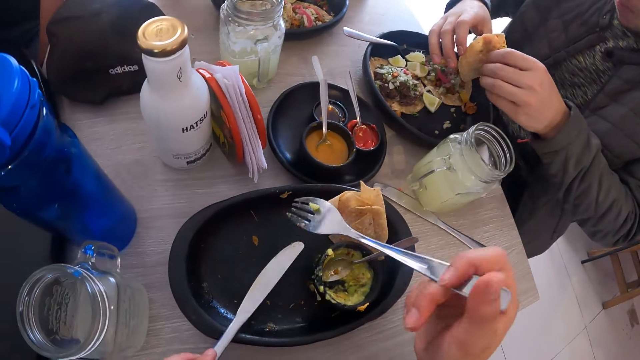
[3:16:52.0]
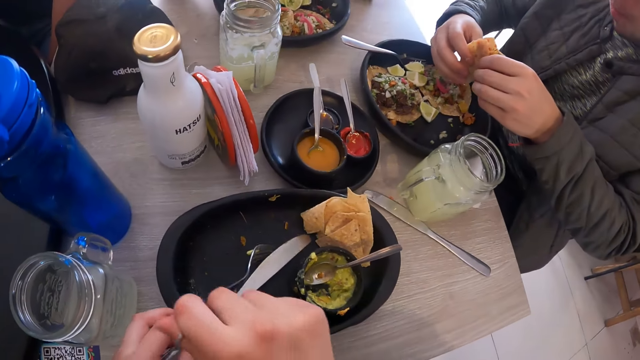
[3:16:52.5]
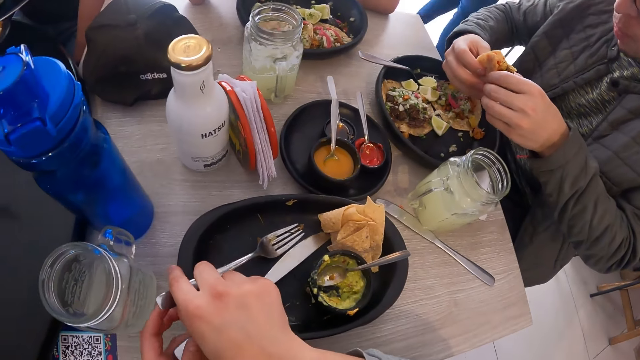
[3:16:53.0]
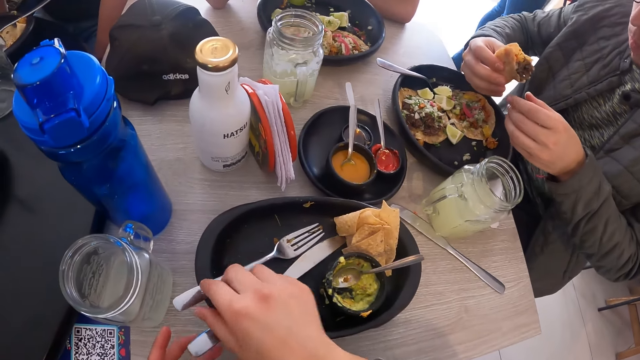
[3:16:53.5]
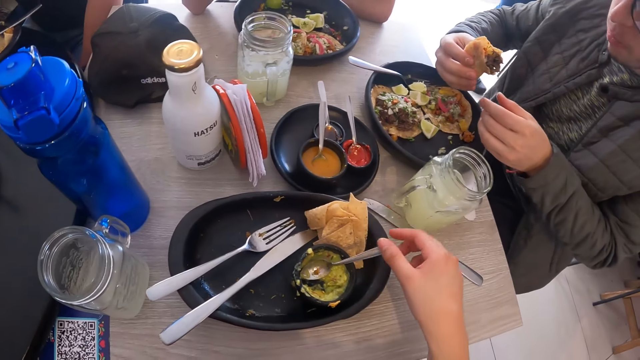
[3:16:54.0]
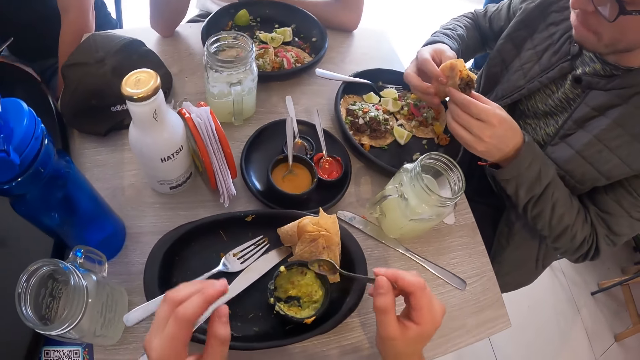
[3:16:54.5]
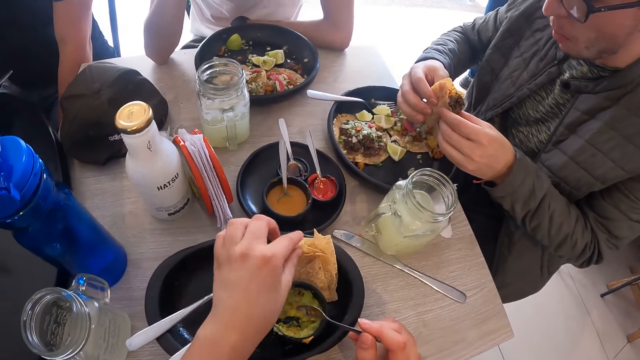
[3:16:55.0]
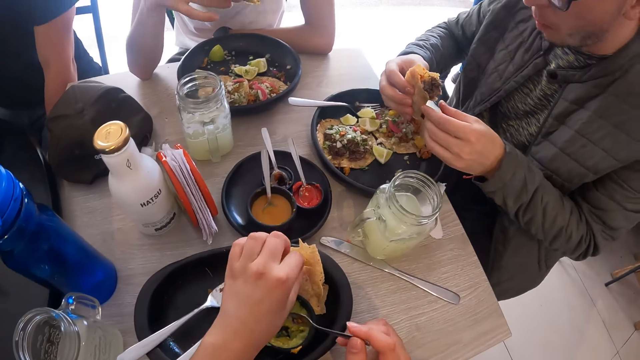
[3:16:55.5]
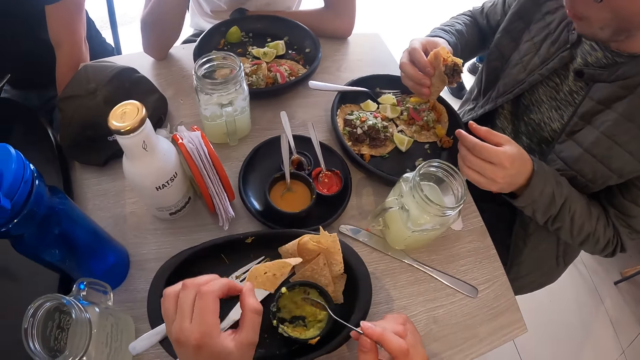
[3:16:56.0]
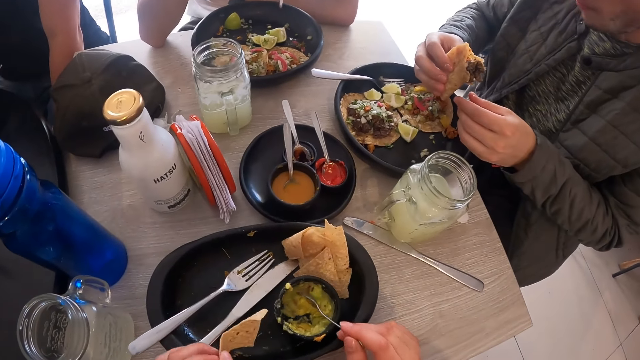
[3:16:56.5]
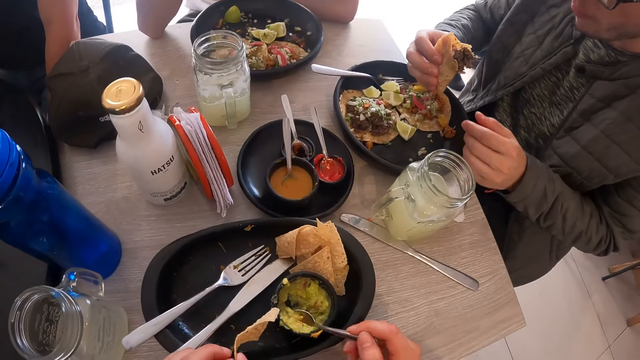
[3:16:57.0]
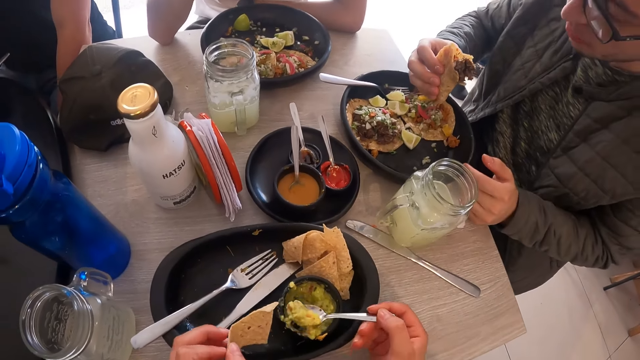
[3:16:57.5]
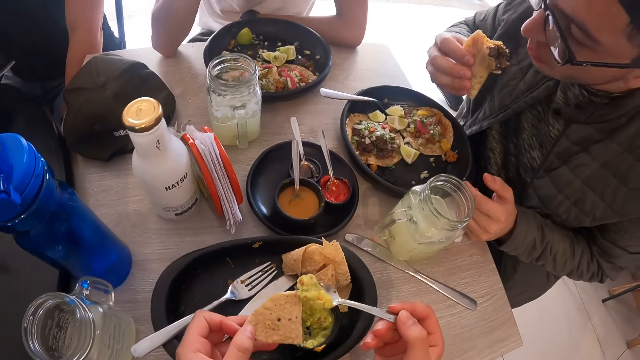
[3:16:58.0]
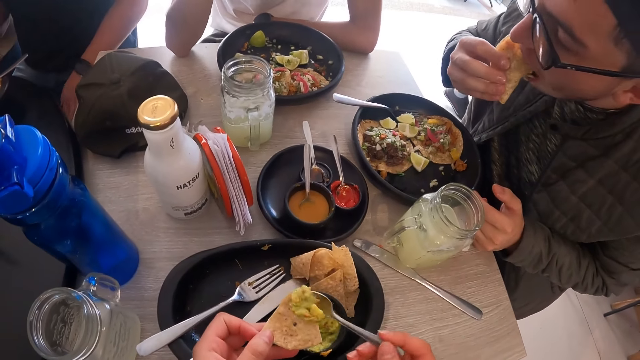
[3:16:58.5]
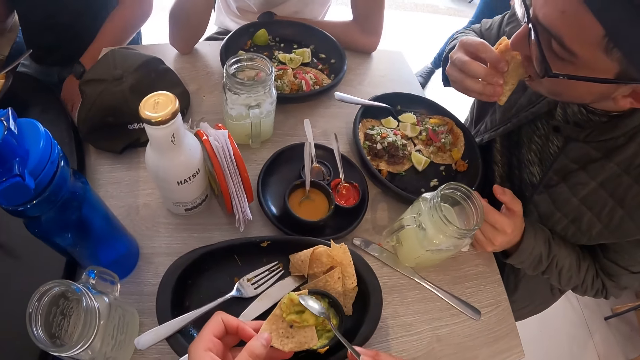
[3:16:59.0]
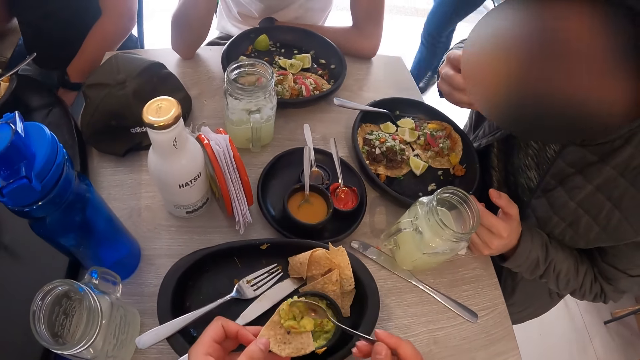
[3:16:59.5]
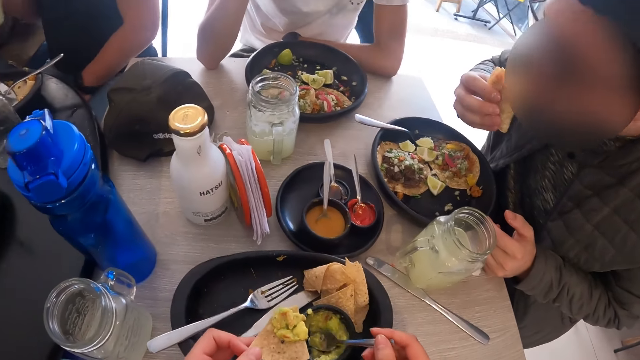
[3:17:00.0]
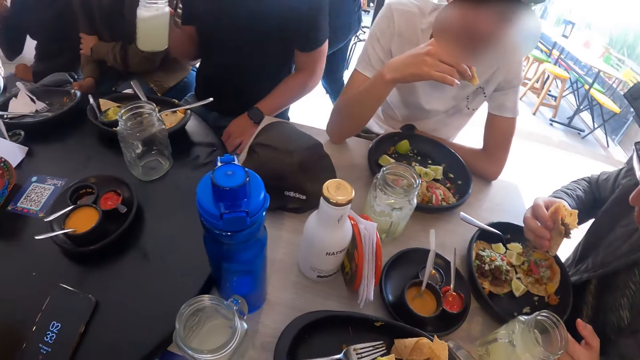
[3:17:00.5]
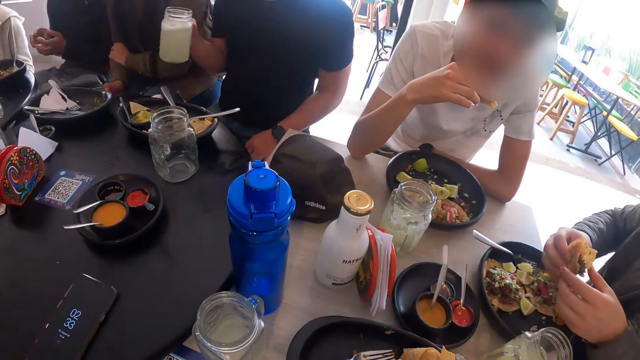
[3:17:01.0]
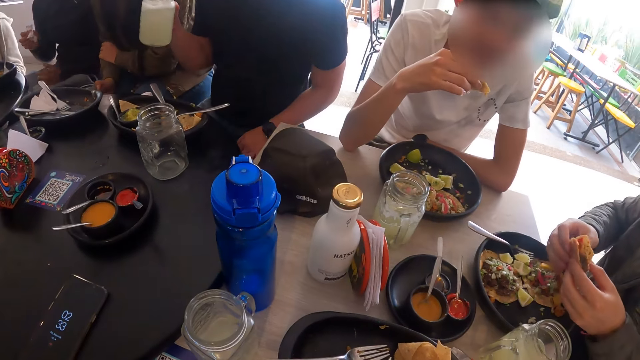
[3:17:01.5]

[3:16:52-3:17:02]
The camera wearer places the knife in the bowl with her left hand. A man passes the taco from his left hand to his right hand. The camera wearer places the fork in the bowl with her right hand. She picks up the spoon from the sauce dish with her right hand. She picks up a tortilla from the bowl with her left hand. She scoops some sauce from the sauce dish with the spoon in her right hand. The man eats the taco in his right hand. The camera wearer puts the sauce on the tortilla in her left hand with the spoon in her right hand. Another man holds a glass of juice in his right hand. The camera wearer looks around and drops the spoon in the sauce dish with her right hand. A woman passes a tissue paper from her left hand to her right hand.

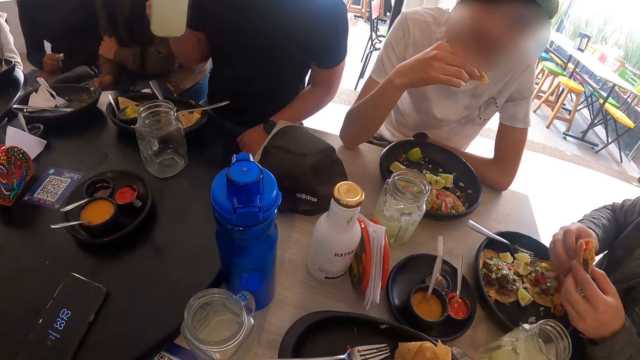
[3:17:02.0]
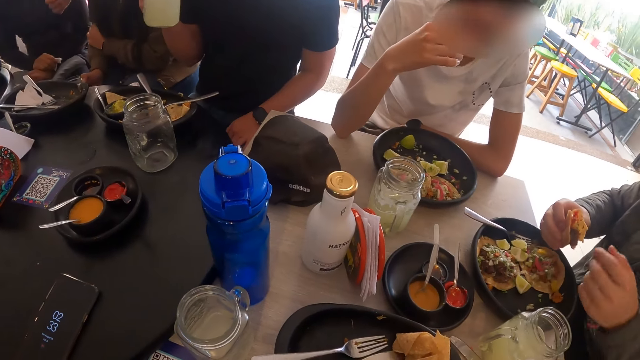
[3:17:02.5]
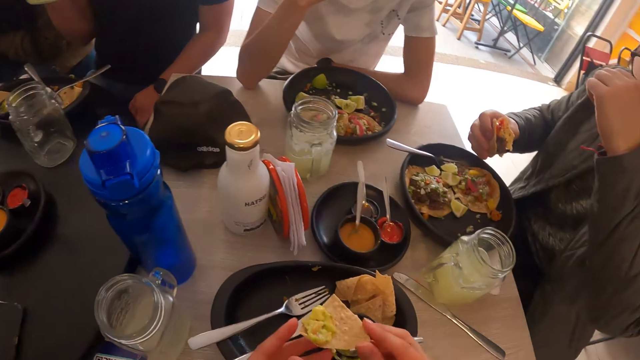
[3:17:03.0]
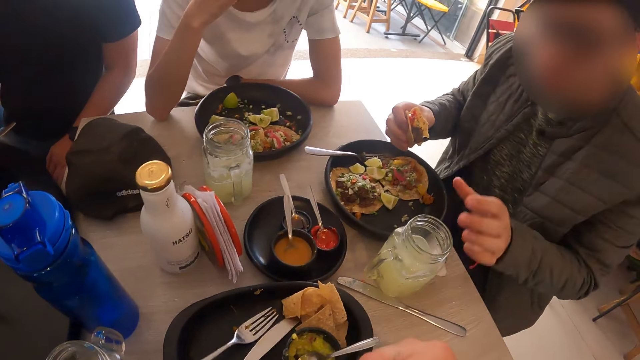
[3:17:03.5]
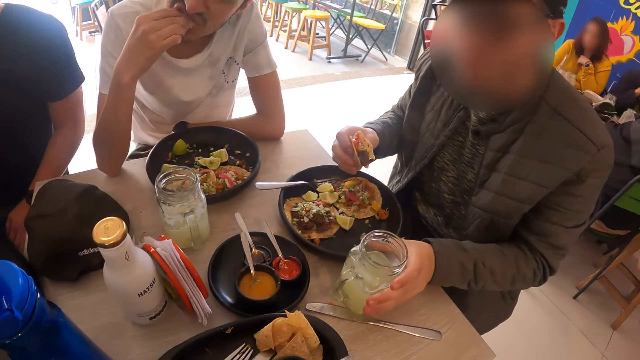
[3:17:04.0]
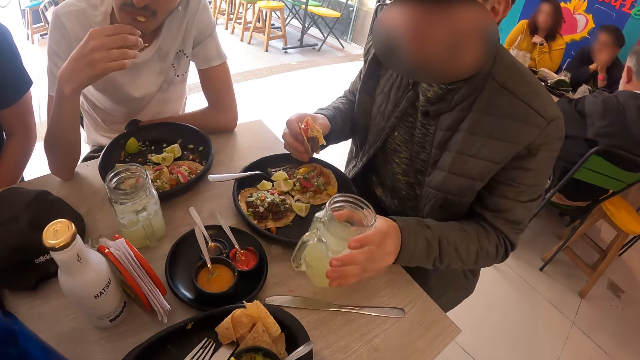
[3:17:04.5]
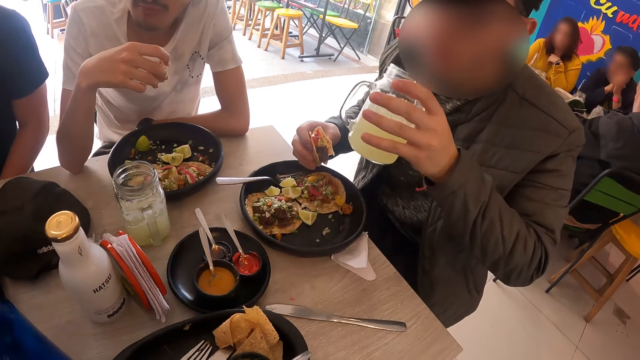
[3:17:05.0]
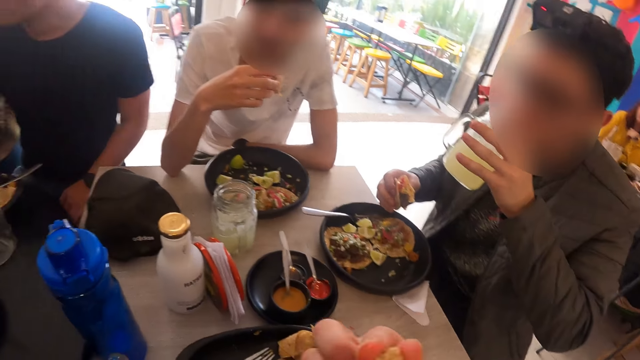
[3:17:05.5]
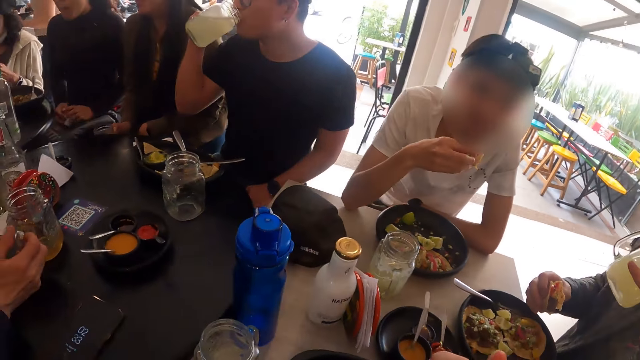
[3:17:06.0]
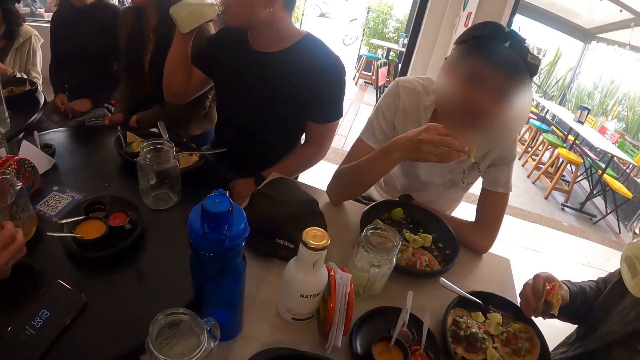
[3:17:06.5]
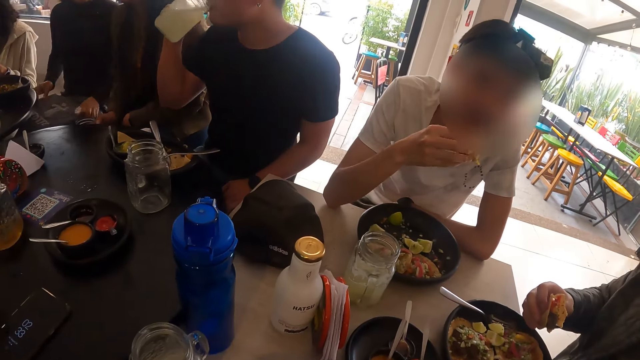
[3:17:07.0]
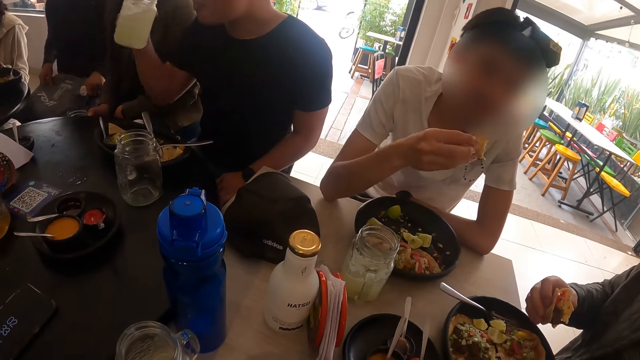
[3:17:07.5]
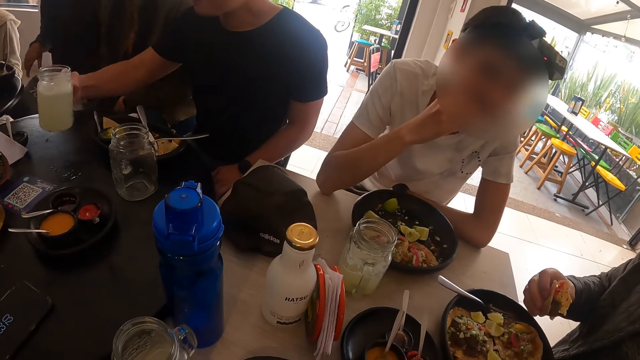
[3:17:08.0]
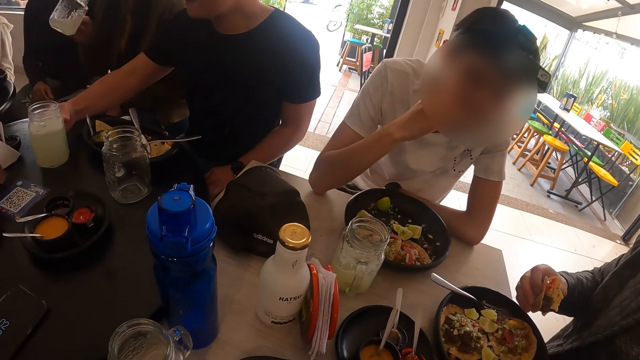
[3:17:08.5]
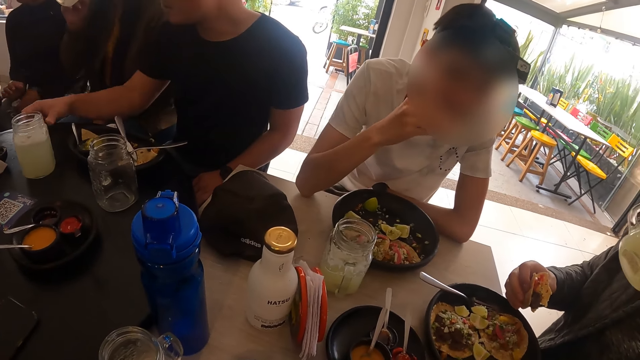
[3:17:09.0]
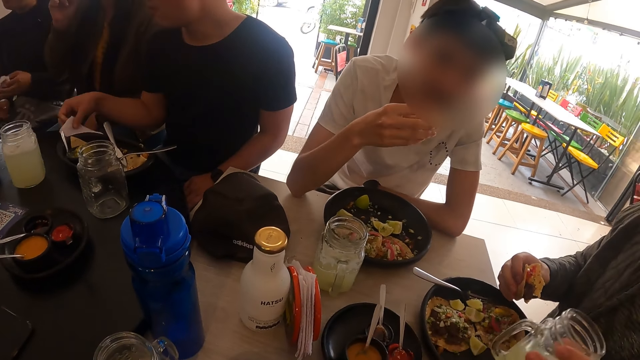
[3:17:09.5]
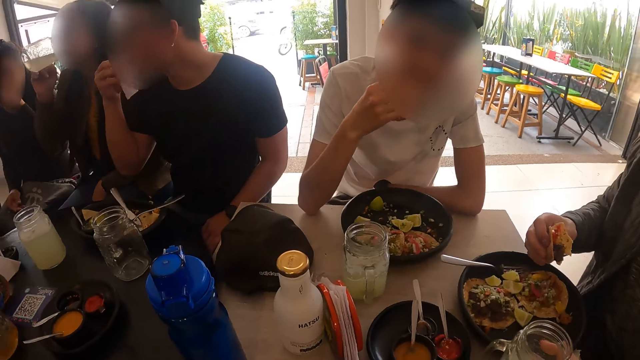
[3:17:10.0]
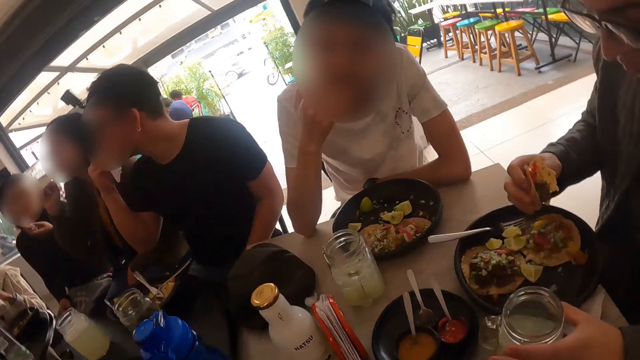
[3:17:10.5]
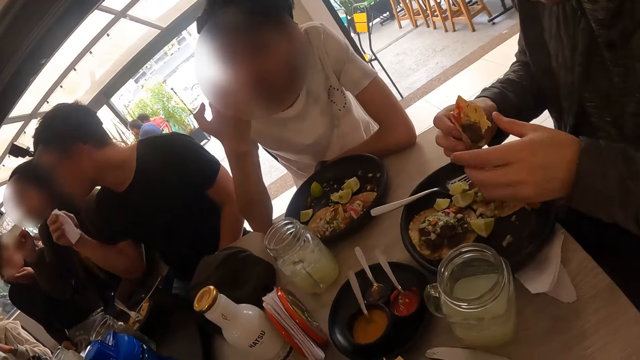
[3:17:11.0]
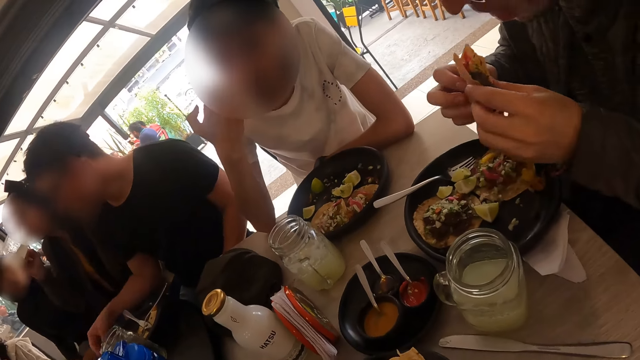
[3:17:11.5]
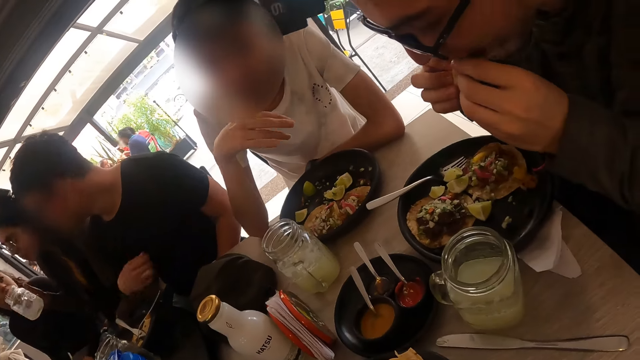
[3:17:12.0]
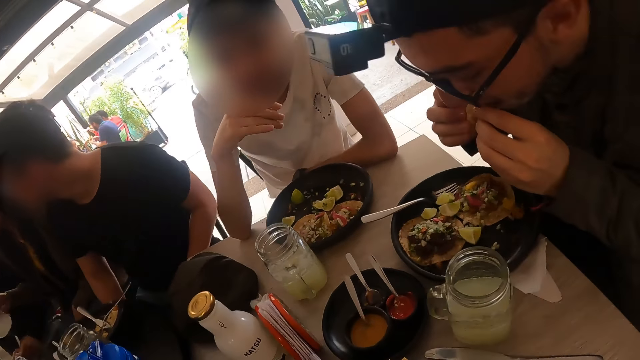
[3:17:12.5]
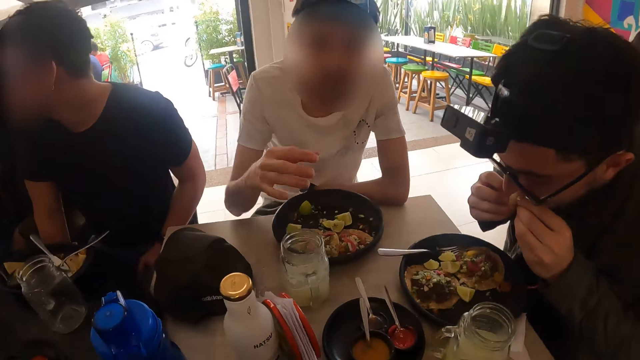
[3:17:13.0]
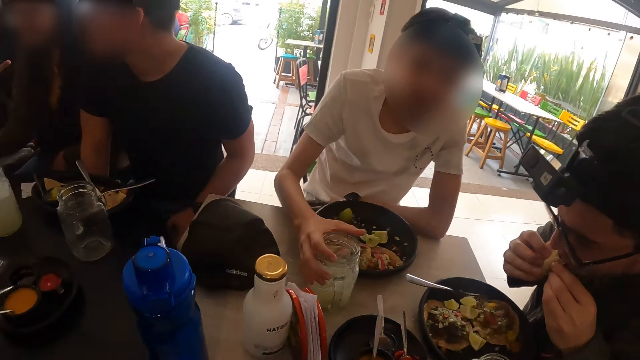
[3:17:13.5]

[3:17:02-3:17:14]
A man eats the taco in his right hand. The camera wearer passes the tortilla from her left hand to her right hand. She eats the tortilla from her right hand. Another man picks up the glass of juice on the table with his left hand. The second man drinks some juice from the glass of juice in his left hand. A third man drinks from the glass of juice in his right hand. A woman passes the tissue paper from her right hand to her left hand. A fourth man eats the flat bread. The woman moves a bag on her lap with both hands. Another woman picks up a glass of juice from the table with her right hand. The third man drops the glass of juice on the table with his right hand. The other woman drinks from the glass of juice in her right hand. The third man picks up a napkin from the table with his right hand. The first woman cleans her mouth with the tissue paper in her left hand. The third man cleans his mouth with the napkin in his right hand. The camera wearer looks around. The second man drops the glass of juice on the table with his left hand. The third man drops the napkin on the table with his right hand. The second man eats the taco in both hands. The camera wearer looks around. The first woman interacts with a group of people.
